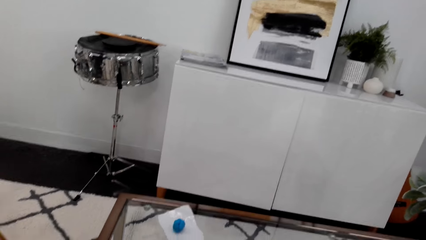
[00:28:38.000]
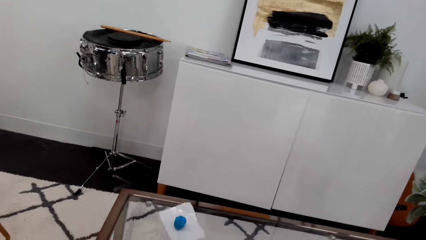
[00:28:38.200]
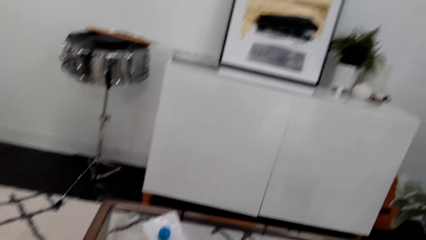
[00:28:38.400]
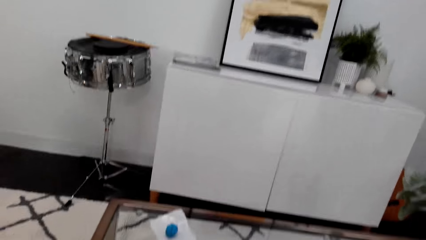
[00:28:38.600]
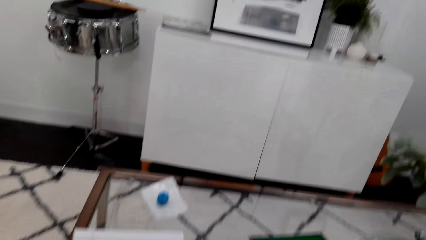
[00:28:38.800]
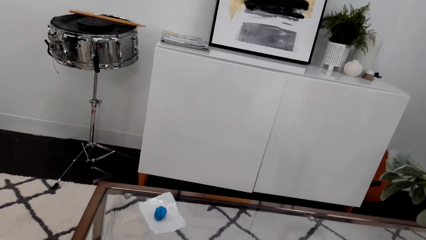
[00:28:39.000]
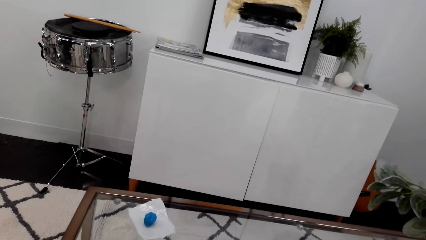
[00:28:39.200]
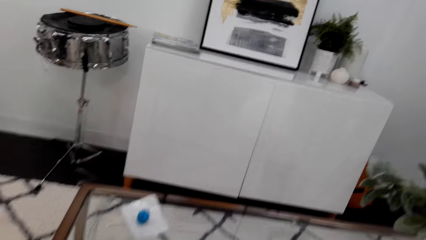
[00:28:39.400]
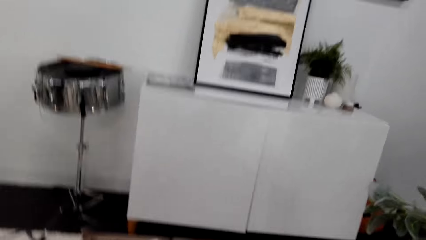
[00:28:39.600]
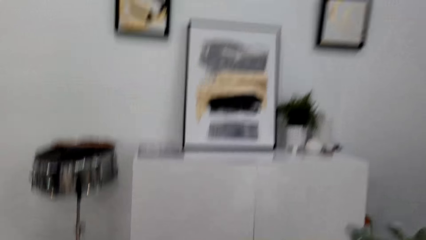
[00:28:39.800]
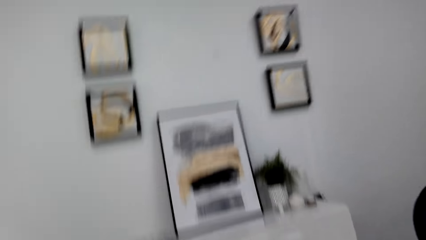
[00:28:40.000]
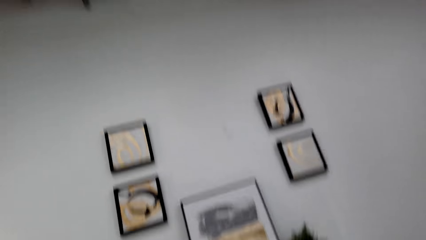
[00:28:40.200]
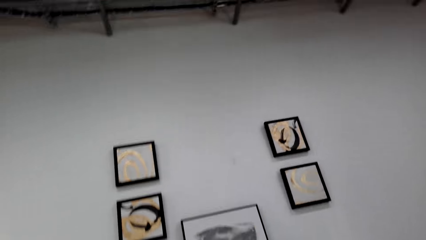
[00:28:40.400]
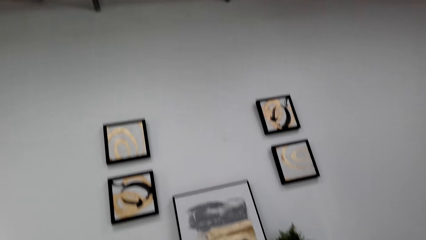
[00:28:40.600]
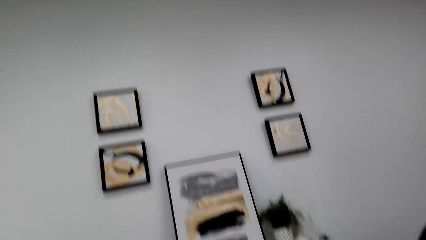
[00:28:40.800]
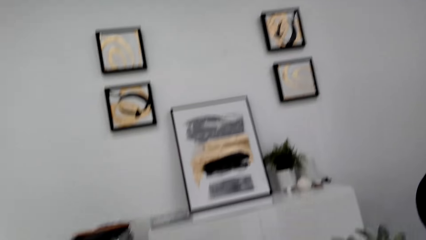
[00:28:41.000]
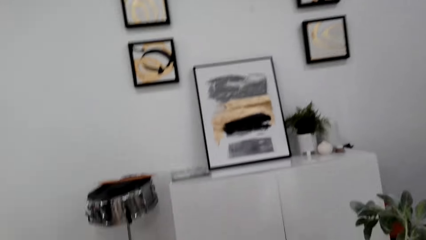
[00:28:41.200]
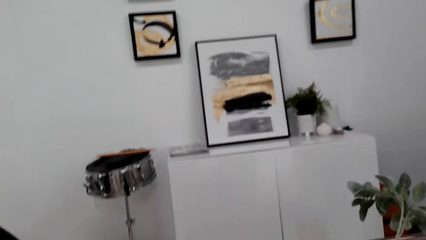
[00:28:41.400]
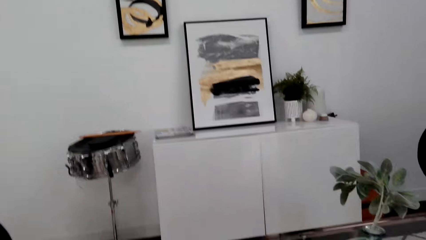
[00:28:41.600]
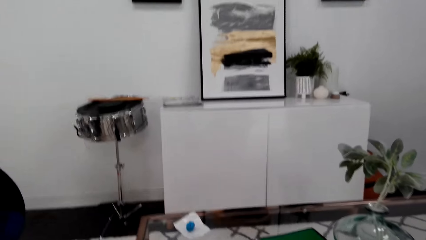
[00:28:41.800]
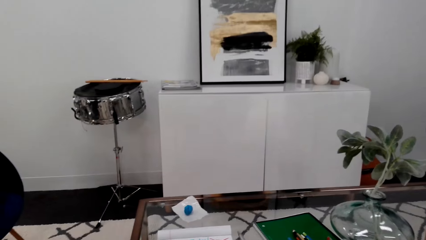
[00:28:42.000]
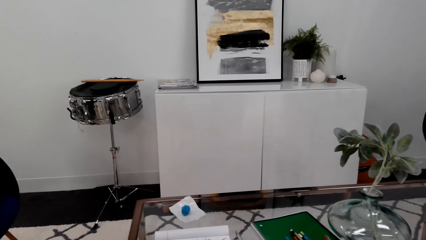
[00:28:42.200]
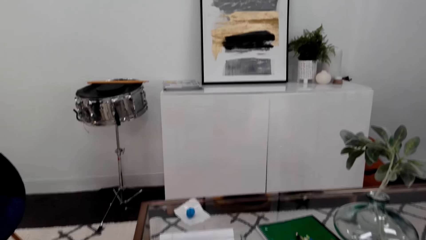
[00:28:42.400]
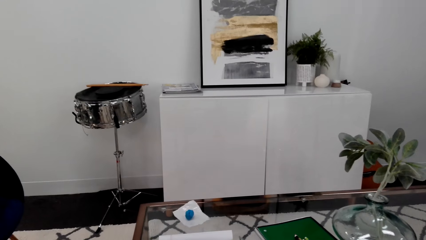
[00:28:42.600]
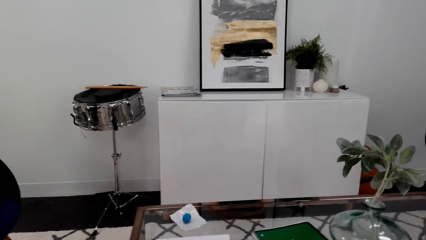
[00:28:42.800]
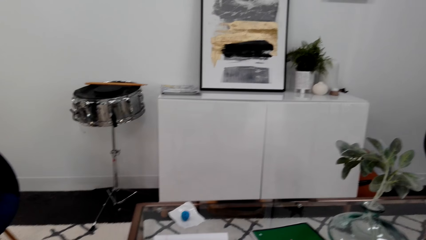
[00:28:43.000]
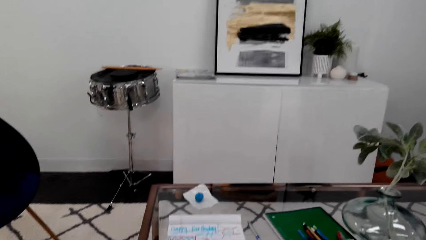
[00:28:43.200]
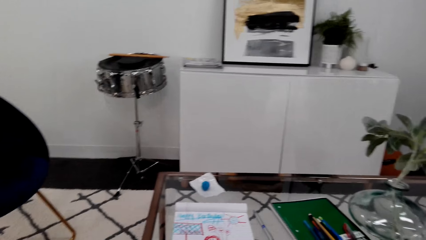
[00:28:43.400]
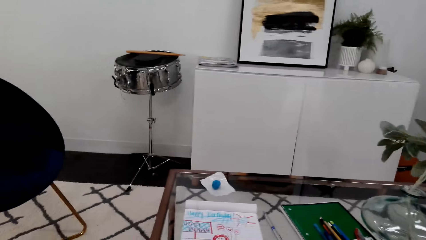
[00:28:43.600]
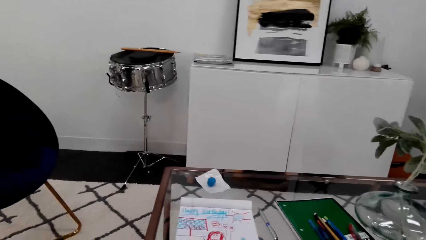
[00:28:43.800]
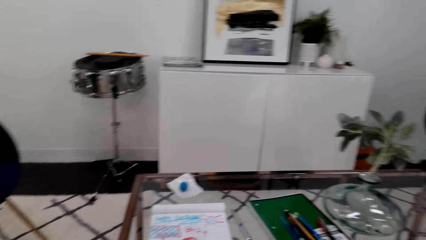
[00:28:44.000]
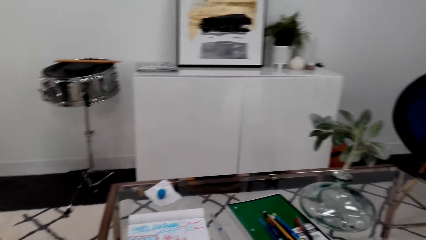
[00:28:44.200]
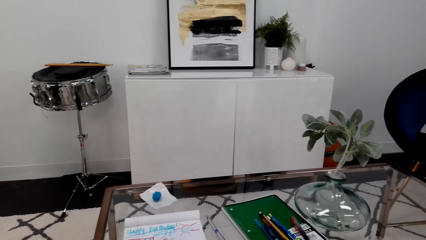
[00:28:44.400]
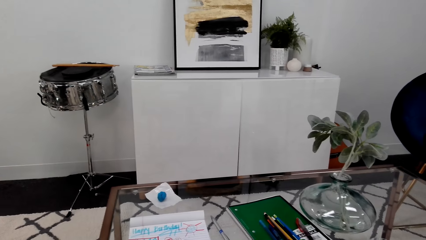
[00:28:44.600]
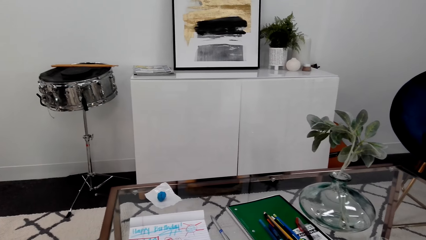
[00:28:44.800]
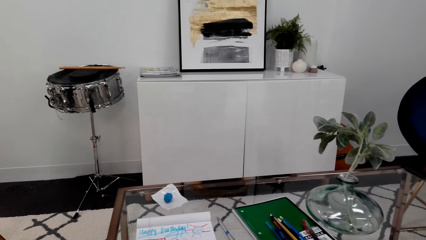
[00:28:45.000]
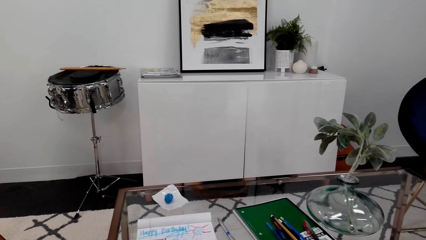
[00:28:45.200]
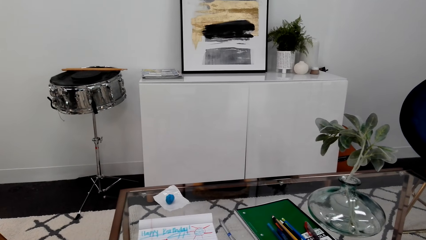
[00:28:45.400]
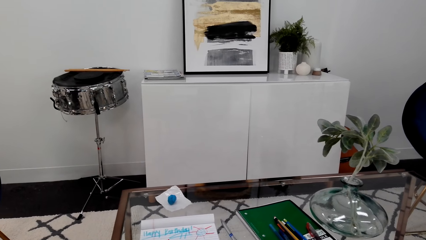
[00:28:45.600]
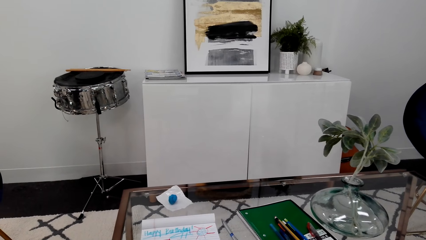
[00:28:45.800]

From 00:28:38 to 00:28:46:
The camera wearer looks around the room.

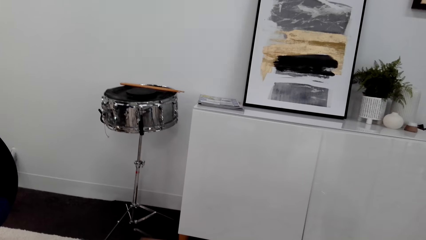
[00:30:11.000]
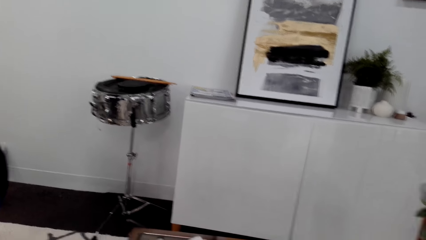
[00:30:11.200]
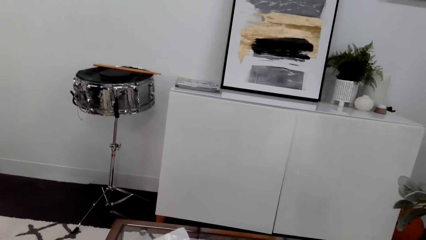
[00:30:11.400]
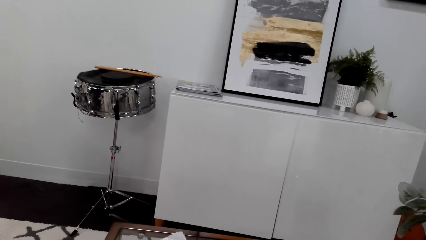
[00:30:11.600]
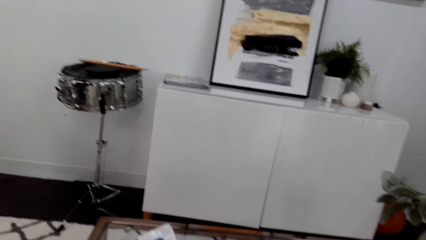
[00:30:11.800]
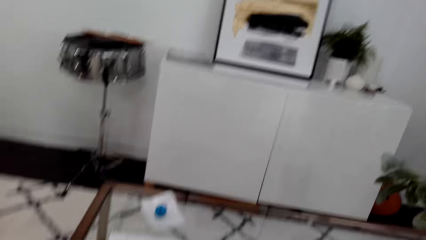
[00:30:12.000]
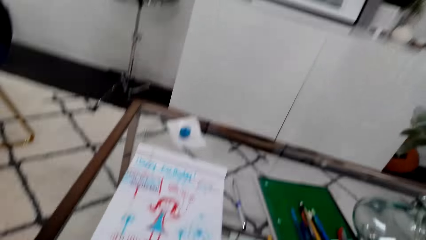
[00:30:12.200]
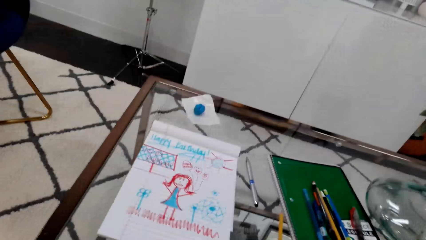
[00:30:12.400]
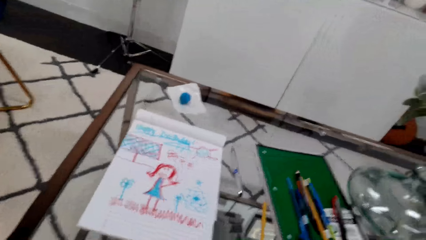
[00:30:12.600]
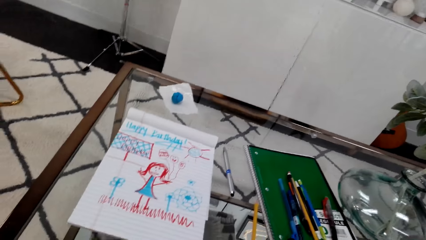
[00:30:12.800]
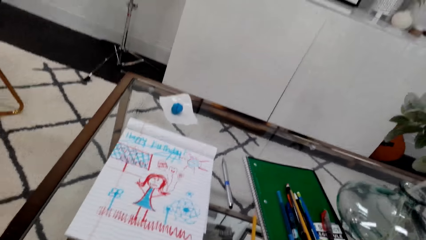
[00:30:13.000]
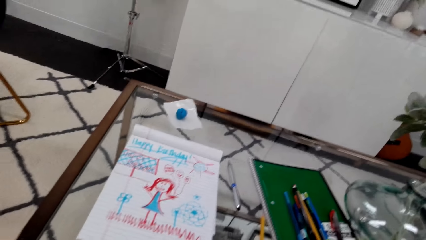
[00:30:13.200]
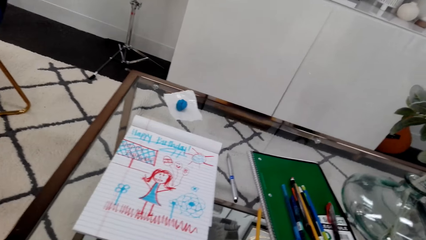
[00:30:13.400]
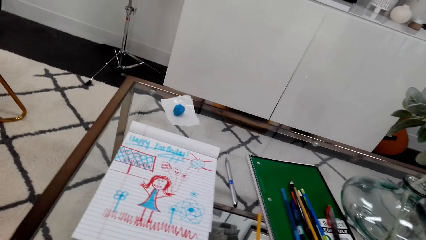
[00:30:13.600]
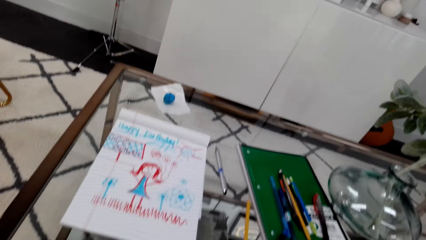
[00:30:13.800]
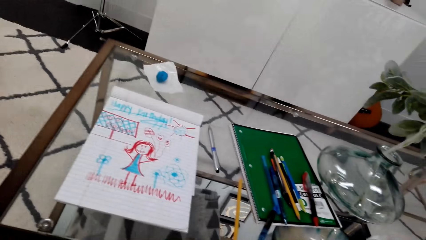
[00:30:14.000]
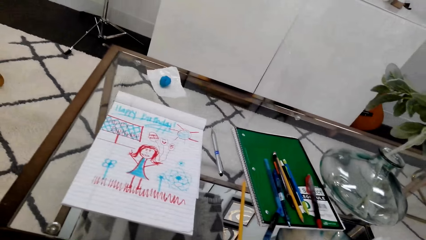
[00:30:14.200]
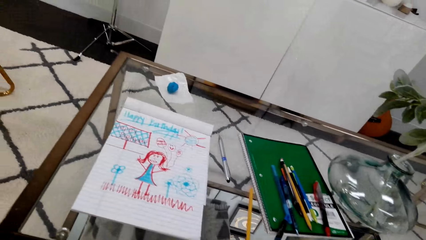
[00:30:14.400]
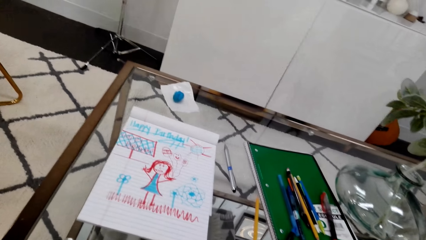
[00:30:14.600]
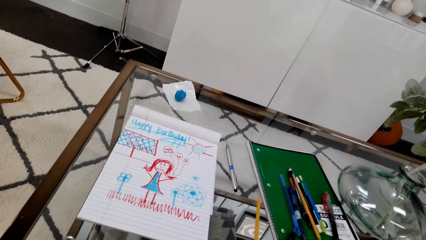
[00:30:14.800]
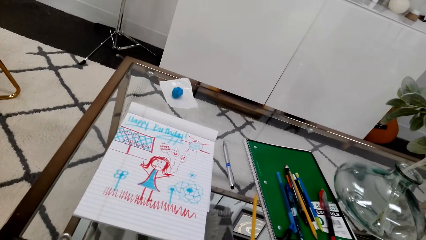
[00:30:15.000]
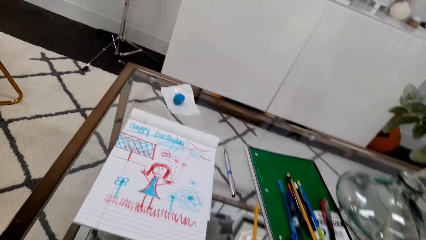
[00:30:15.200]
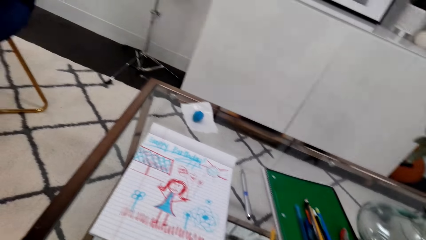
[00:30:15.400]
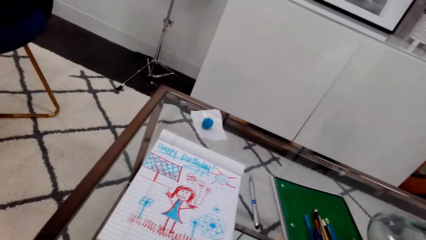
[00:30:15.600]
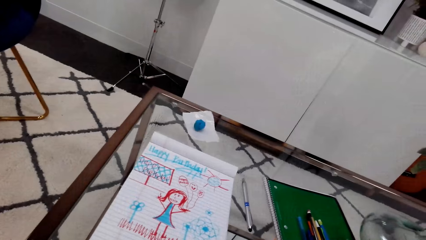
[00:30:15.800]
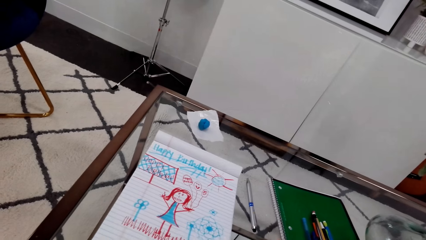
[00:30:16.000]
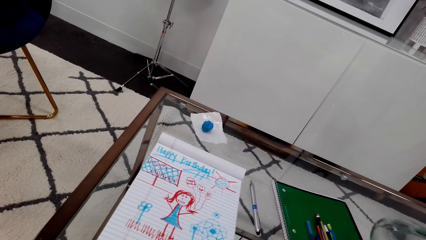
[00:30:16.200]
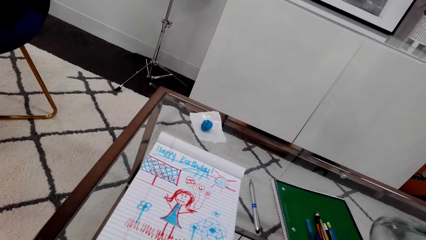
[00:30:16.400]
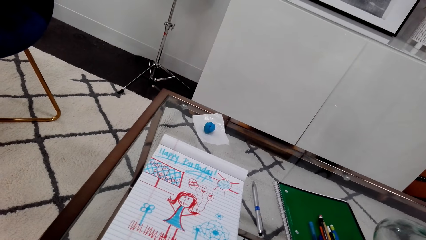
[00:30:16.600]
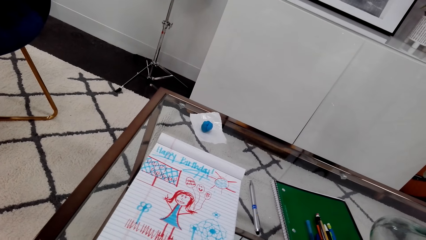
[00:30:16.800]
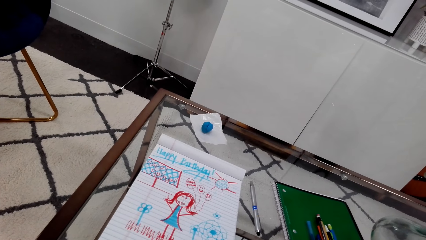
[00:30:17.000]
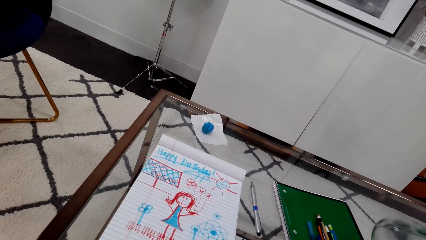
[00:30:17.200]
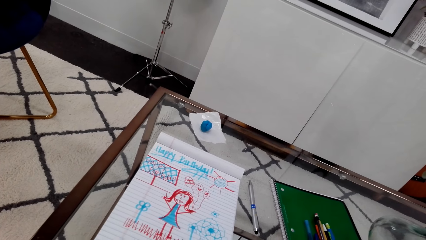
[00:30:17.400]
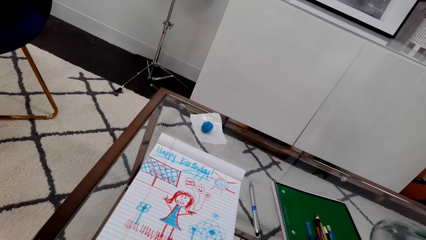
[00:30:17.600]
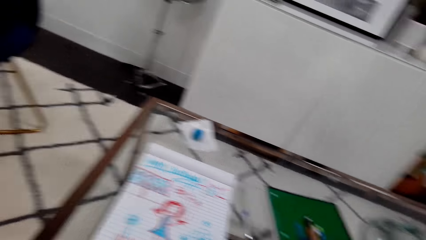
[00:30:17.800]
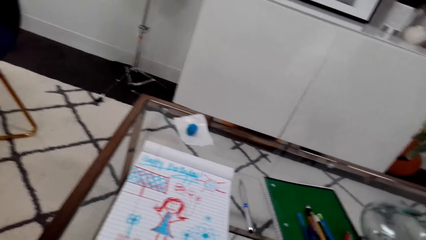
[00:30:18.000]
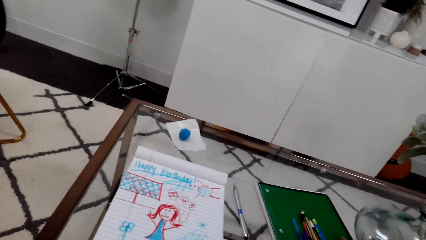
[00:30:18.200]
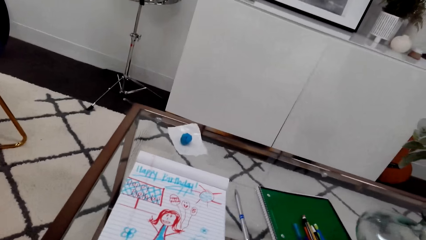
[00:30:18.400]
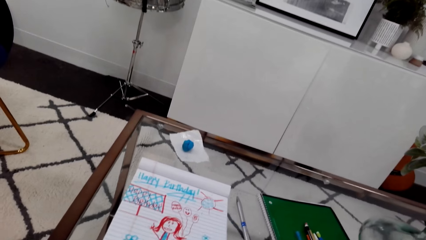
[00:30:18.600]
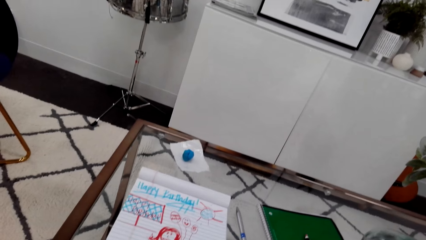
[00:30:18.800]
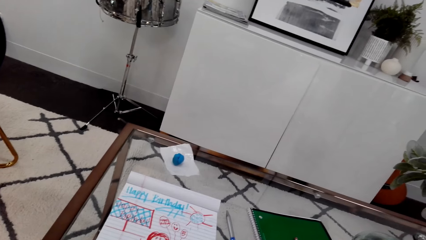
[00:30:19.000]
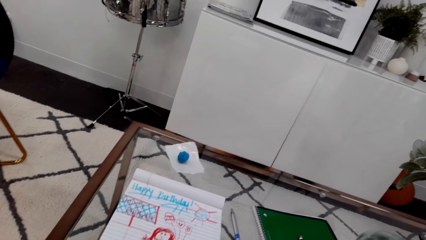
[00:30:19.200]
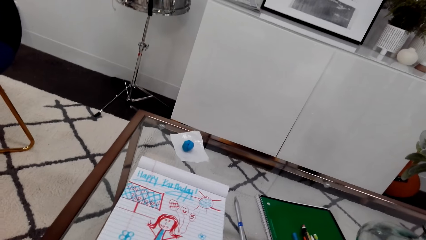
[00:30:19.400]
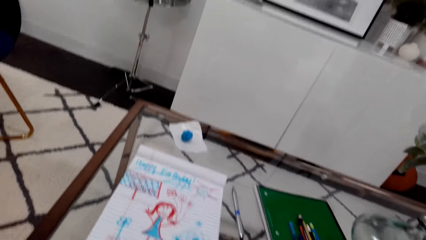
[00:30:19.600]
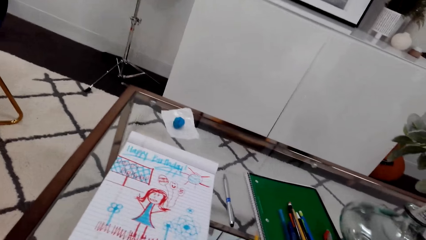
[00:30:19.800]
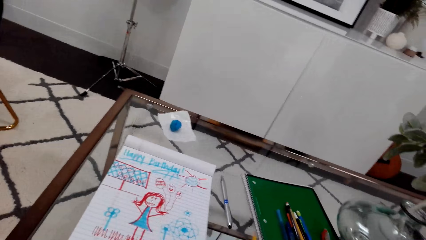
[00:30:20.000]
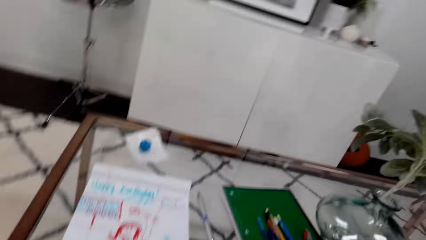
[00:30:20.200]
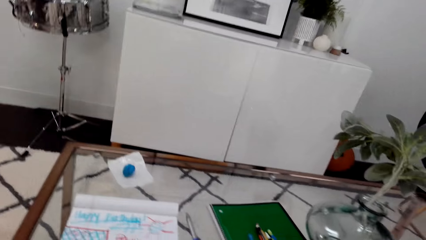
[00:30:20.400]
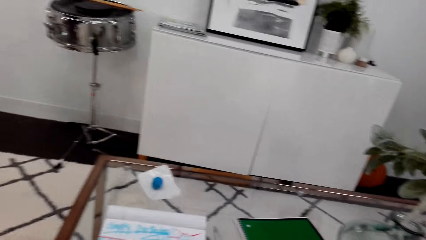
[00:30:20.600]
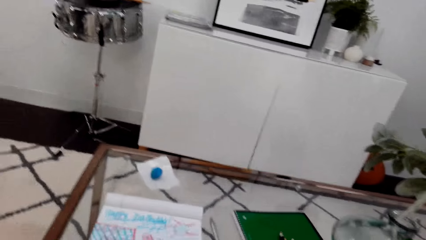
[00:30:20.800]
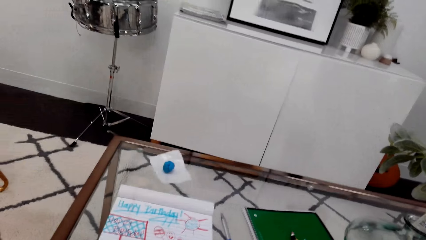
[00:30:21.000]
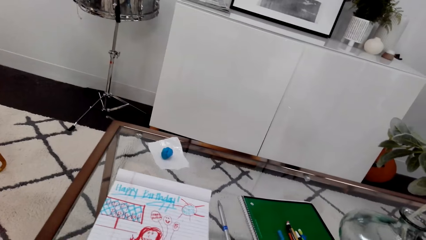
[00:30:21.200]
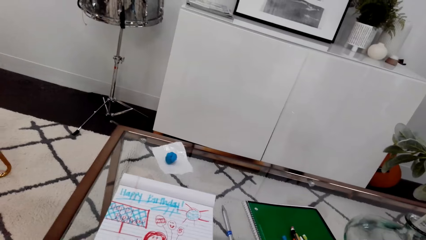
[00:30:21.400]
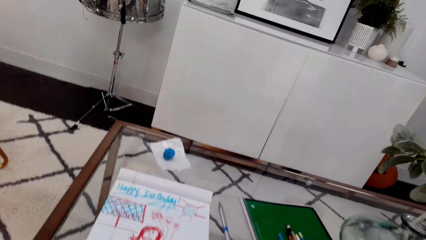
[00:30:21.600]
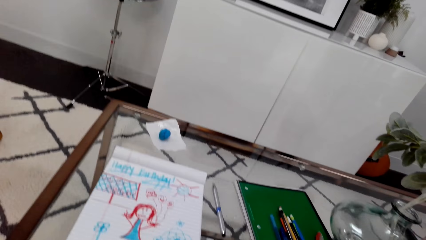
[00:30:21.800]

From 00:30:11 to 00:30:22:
The camera wearer looks at the drawing.
